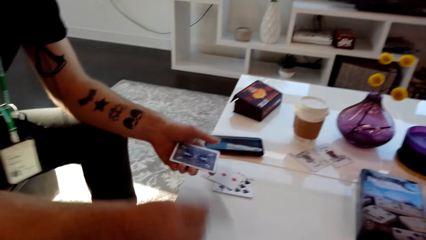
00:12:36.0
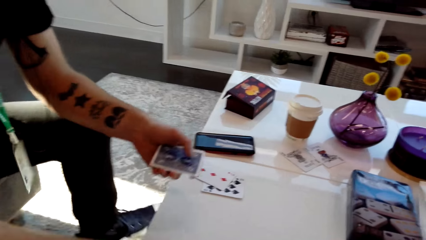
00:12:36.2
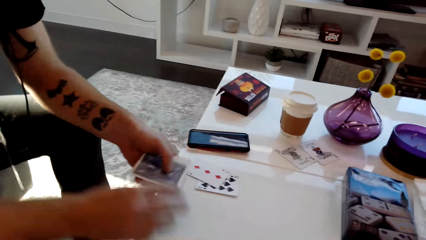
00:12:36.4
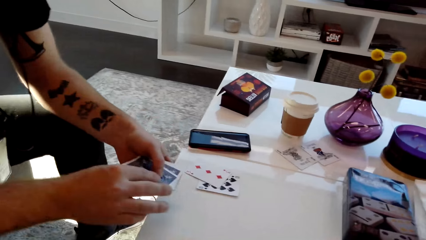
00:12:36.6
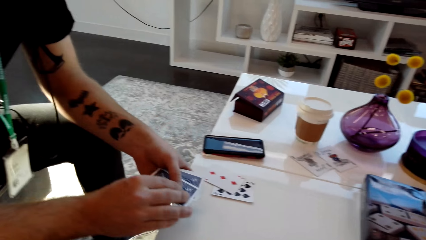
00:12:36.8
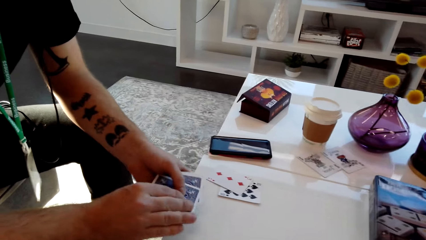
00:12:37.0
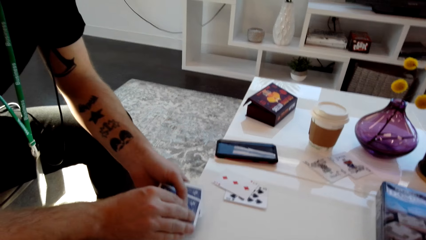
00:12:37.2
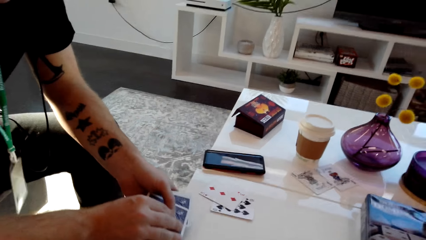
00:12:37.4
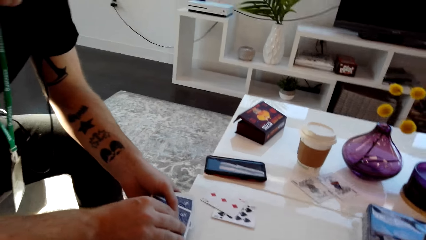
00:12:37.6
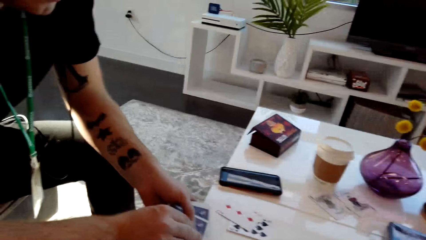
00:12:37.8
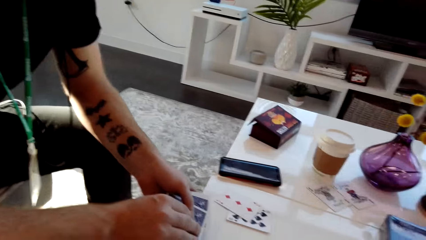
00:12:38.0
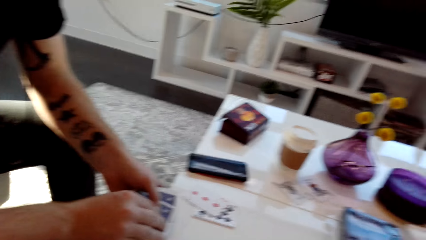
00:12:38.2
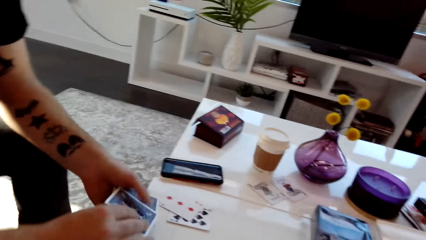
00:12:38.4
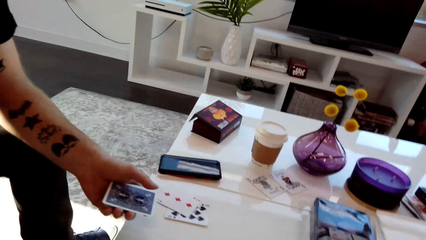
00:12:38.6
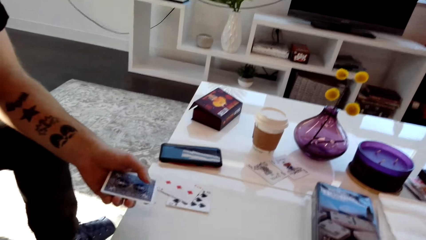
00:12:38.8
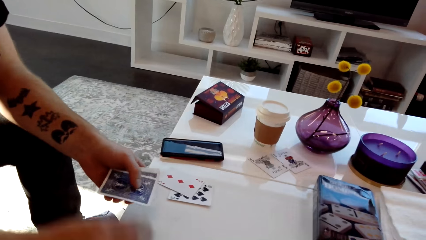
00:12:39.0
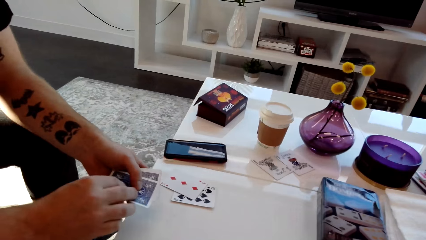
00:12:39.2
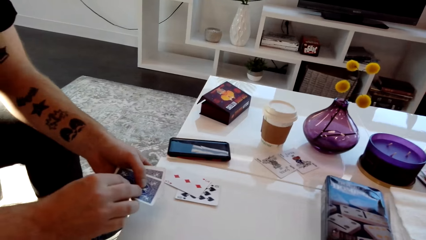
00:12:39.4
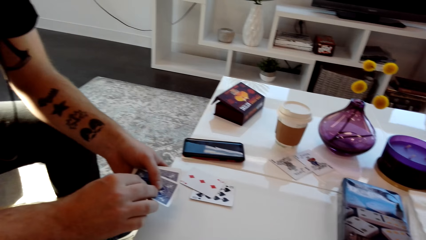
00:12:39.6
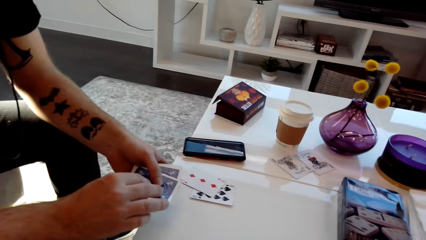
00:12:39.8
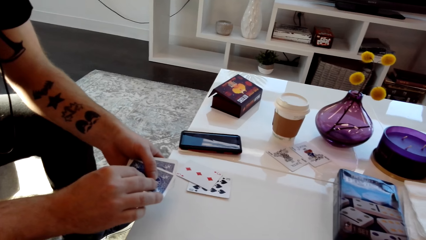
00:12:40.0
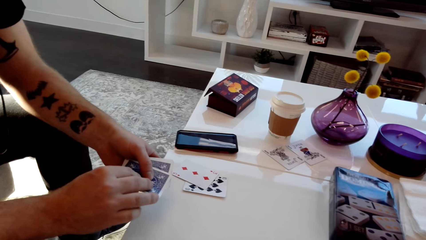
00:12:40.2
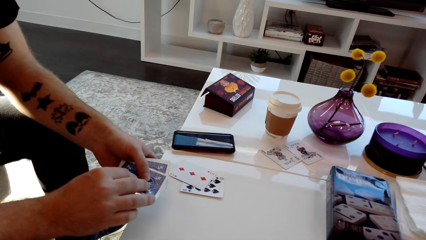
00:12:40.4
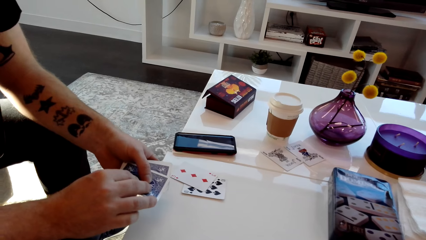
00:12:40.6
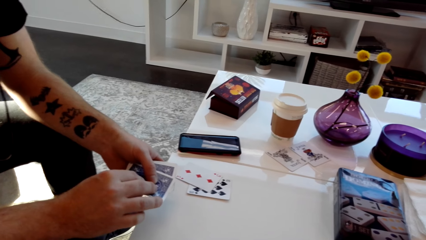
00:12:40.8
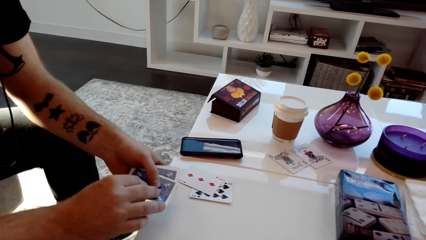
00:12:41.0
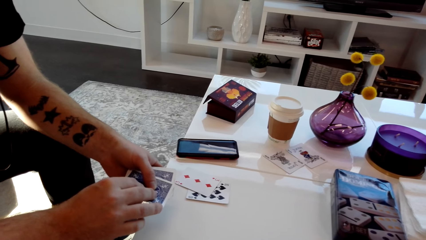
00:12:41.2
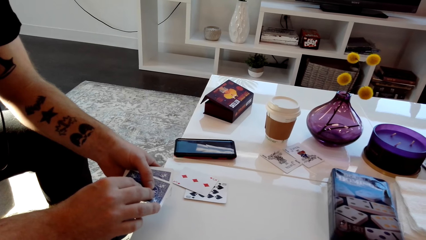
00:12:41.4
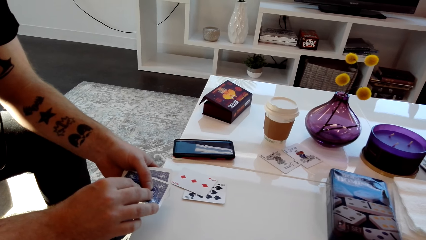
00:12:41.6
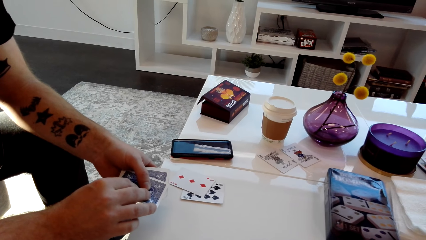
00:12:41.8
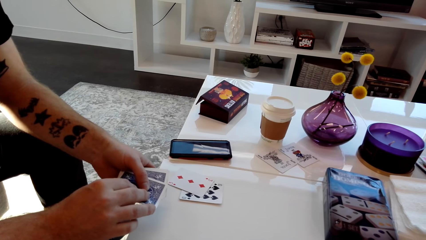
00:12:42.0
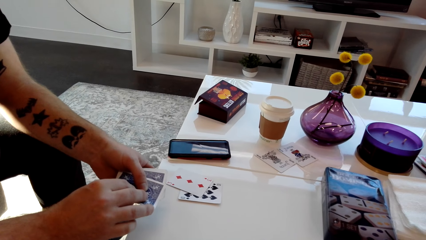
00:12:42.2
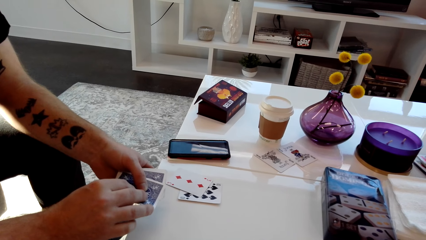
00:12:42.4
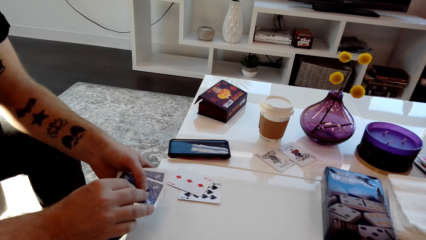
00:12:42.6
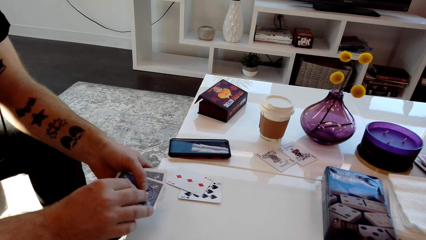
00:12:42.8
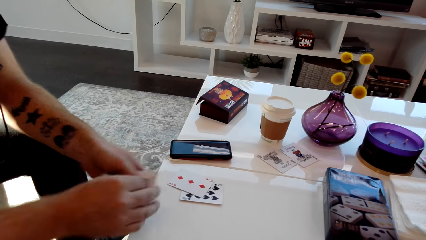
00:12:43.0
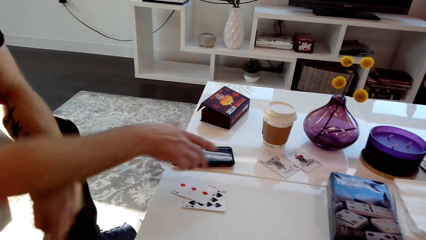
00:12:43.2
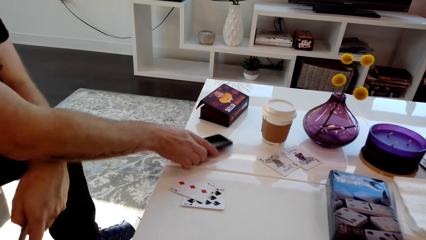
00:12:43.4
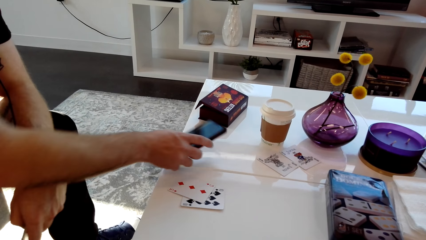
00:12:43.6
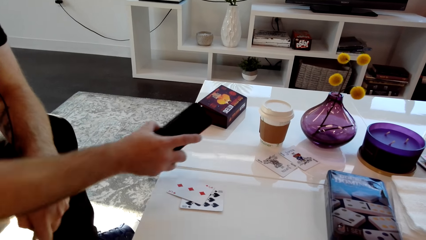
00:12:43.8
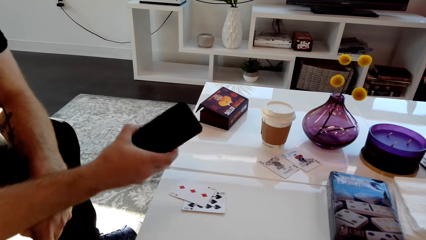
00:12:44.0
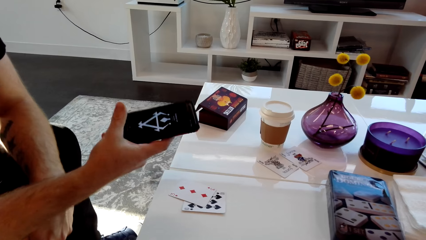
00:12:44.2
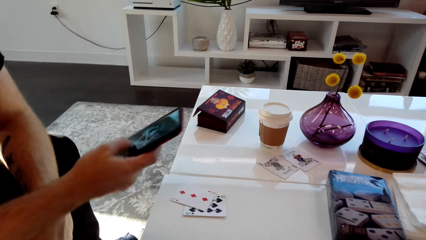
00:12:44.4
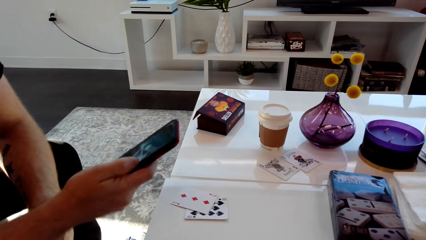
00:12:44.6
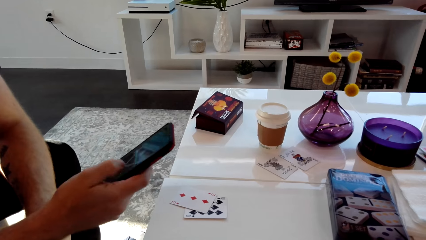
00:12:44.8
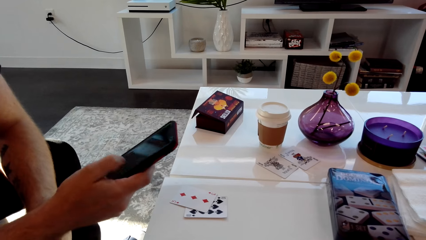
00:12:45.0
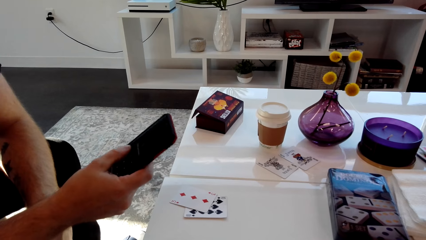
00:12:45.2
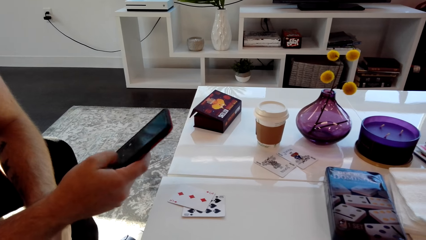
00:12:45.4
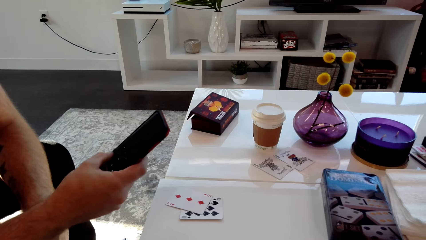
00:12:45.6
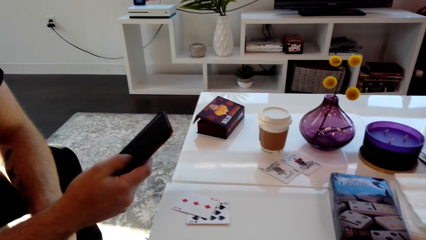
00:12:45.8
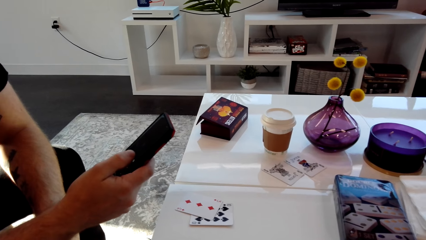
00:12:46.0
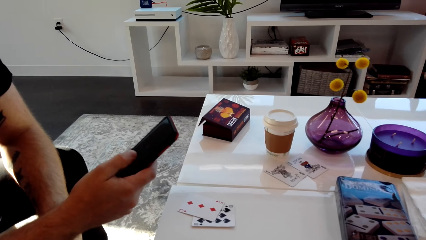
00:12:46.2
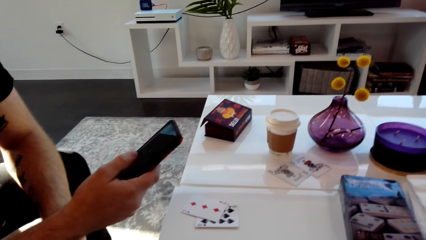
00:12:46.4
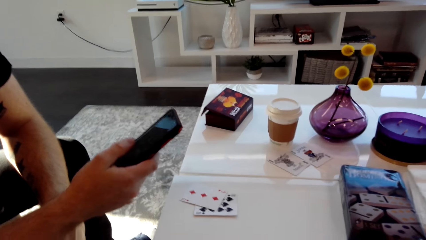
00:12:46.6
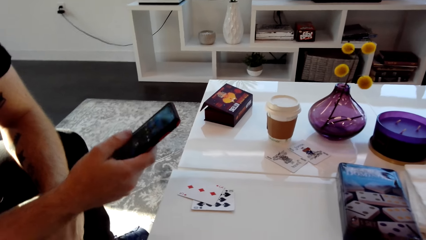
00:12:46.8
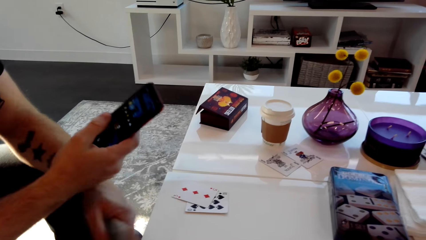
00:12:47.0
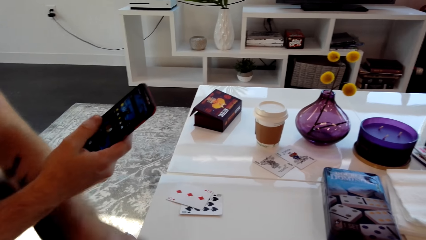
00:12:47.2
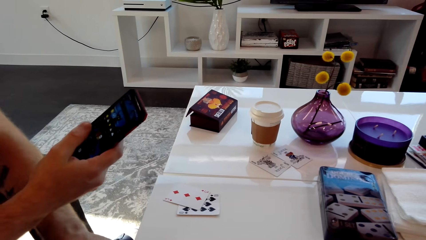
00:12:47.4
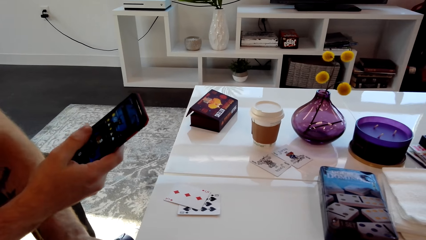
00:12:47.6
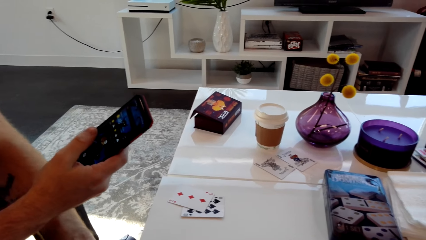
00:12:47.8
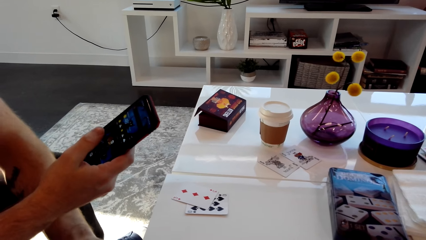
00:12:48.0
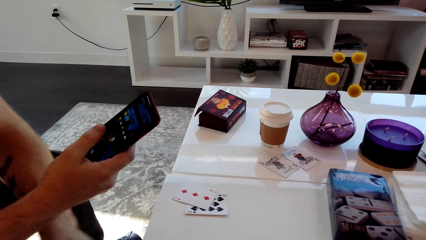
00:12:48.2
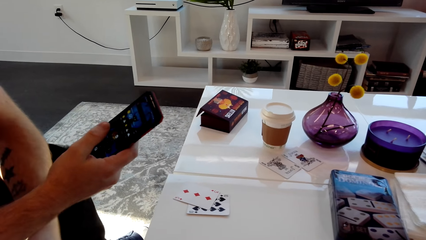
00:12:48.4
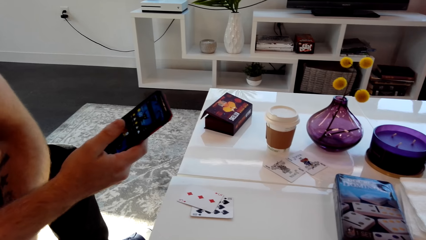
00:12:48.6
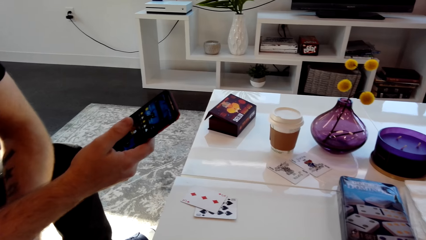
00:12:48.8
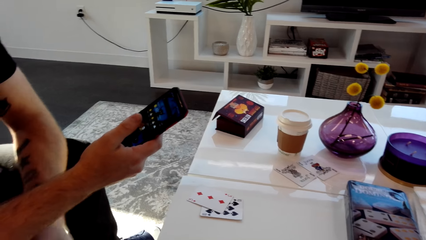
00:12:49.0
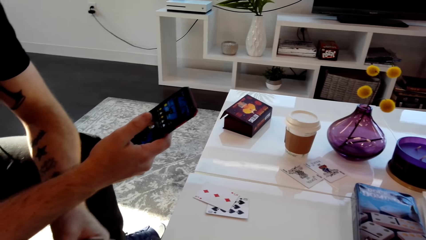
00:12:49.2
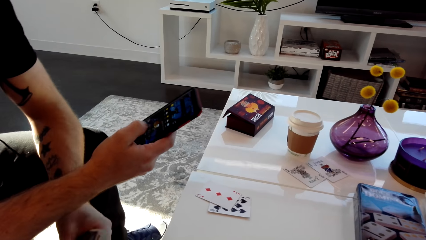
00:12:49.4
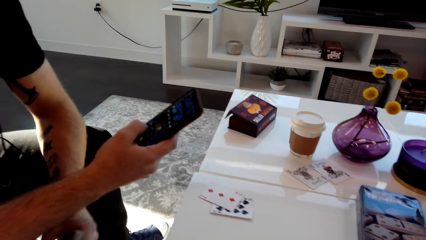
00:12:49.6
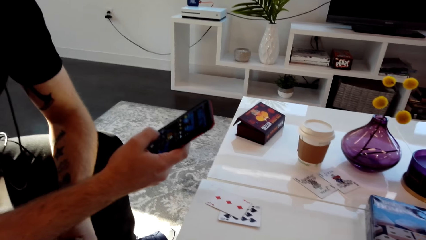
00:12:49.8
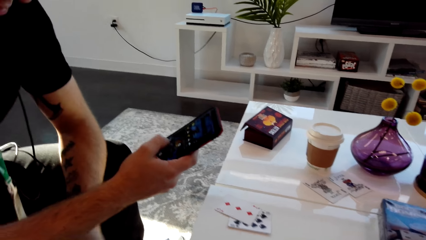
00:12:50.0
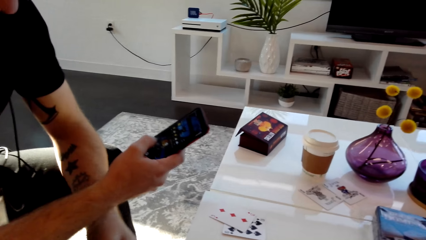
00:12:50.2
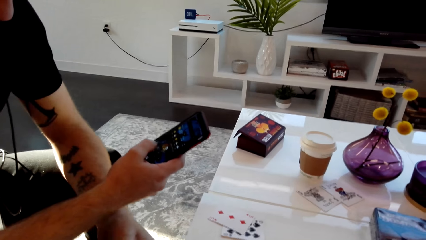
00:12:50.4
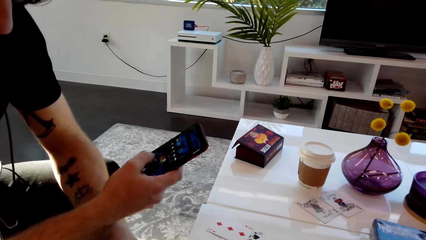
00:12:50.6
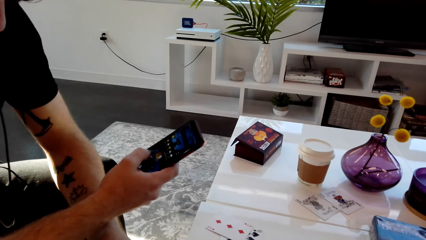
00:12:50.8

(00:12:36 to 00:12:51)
A man puts the card on the table. The man picks up the phone on the table and operates the phone.
